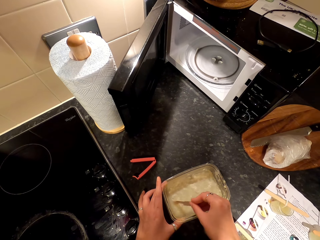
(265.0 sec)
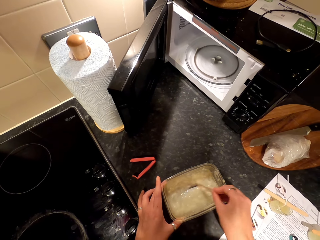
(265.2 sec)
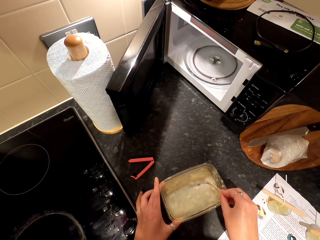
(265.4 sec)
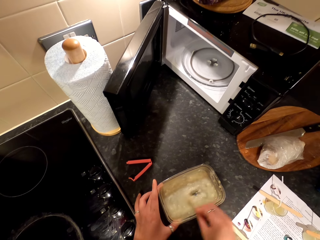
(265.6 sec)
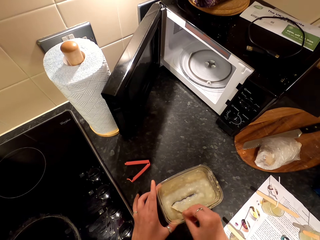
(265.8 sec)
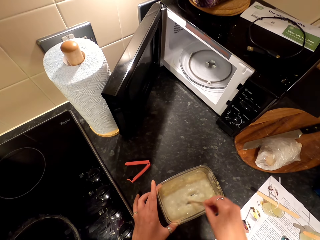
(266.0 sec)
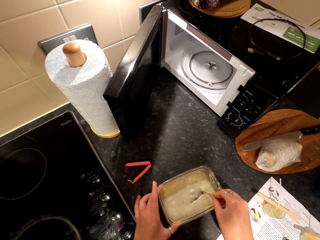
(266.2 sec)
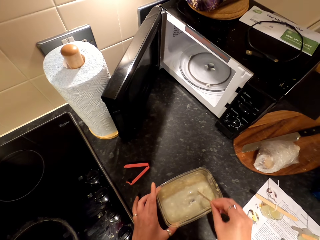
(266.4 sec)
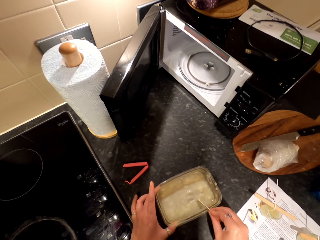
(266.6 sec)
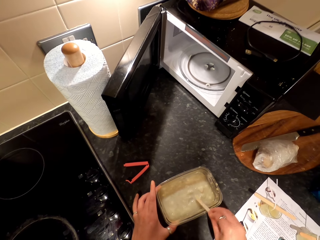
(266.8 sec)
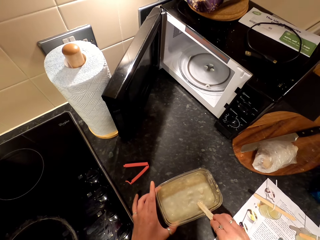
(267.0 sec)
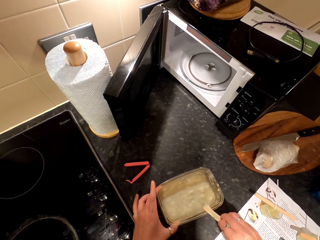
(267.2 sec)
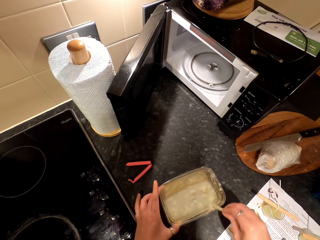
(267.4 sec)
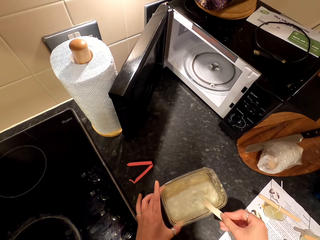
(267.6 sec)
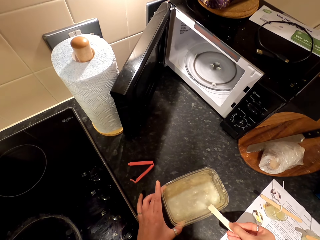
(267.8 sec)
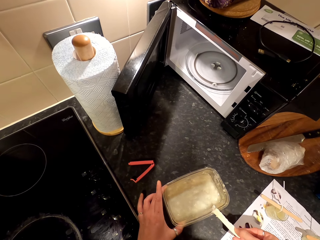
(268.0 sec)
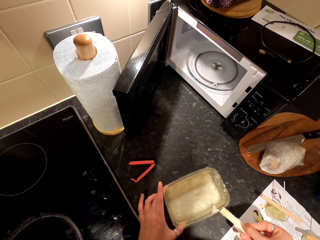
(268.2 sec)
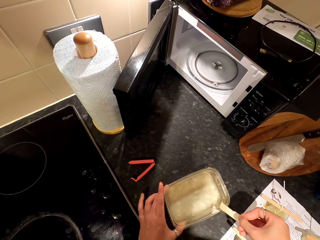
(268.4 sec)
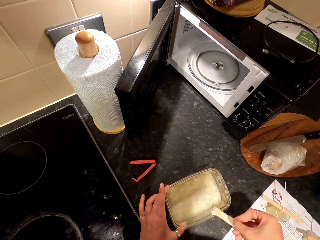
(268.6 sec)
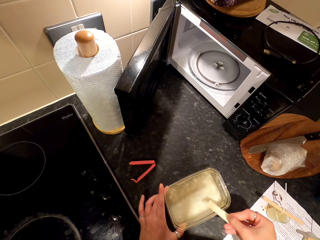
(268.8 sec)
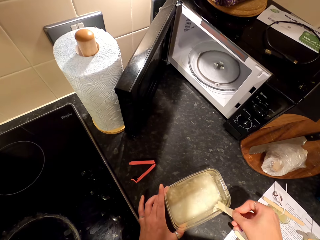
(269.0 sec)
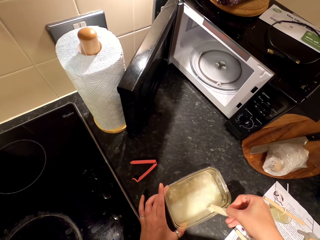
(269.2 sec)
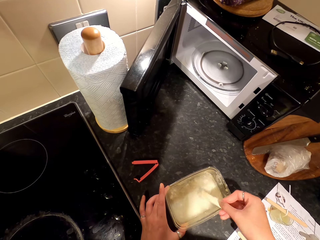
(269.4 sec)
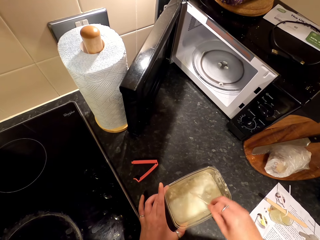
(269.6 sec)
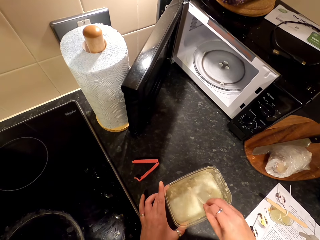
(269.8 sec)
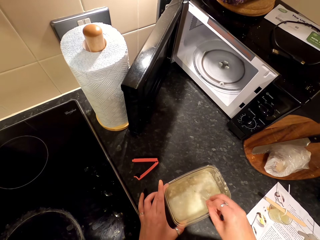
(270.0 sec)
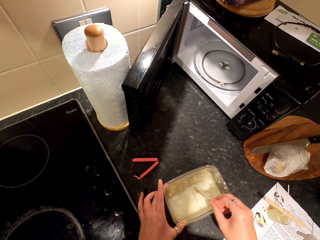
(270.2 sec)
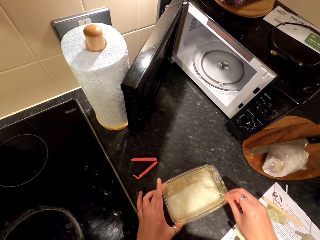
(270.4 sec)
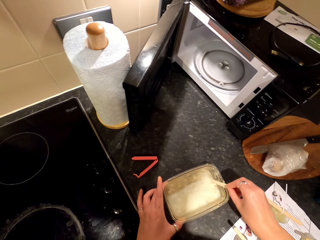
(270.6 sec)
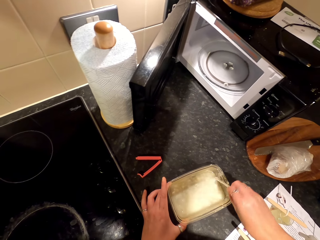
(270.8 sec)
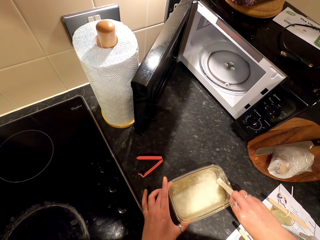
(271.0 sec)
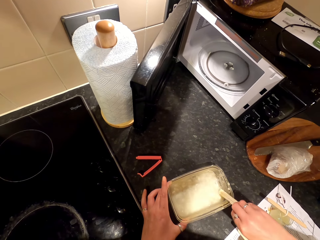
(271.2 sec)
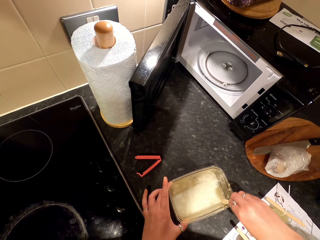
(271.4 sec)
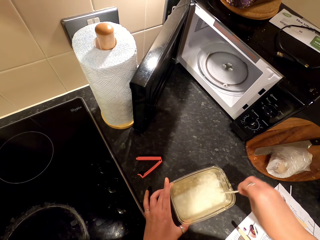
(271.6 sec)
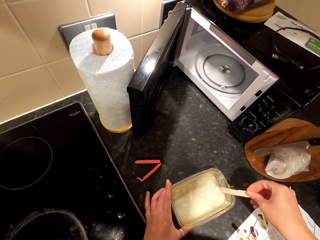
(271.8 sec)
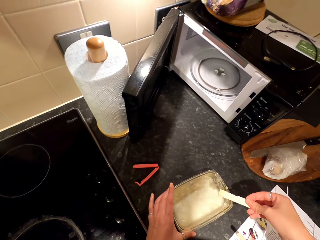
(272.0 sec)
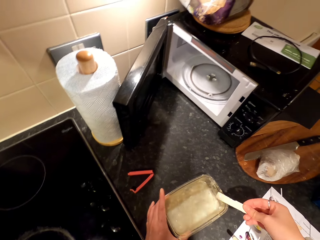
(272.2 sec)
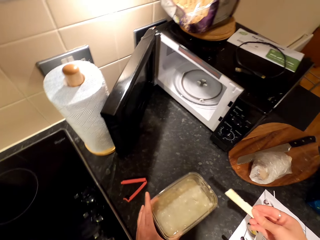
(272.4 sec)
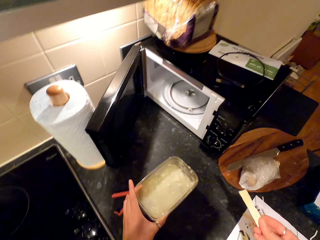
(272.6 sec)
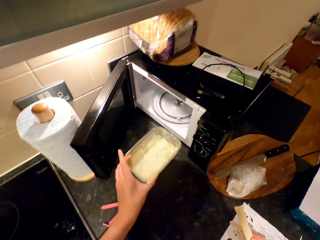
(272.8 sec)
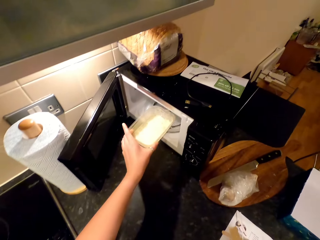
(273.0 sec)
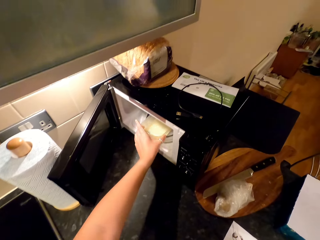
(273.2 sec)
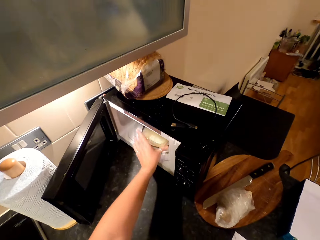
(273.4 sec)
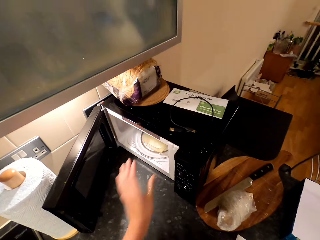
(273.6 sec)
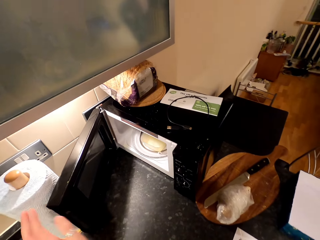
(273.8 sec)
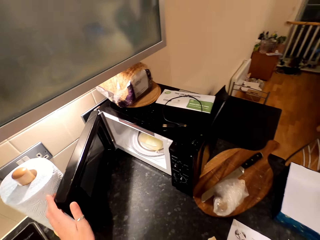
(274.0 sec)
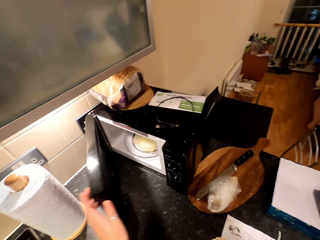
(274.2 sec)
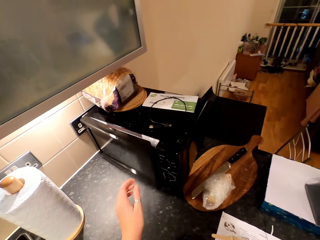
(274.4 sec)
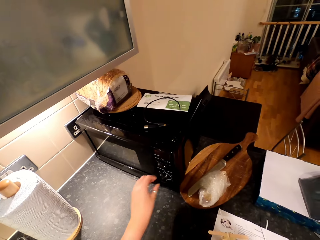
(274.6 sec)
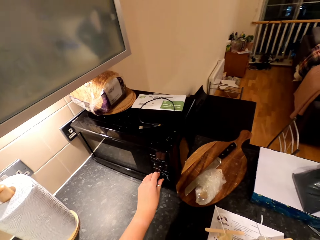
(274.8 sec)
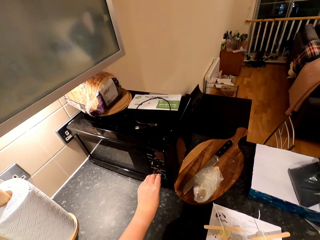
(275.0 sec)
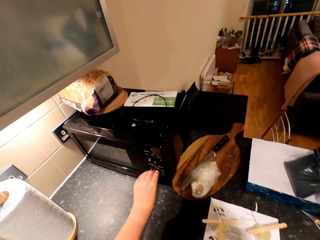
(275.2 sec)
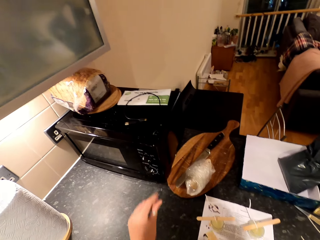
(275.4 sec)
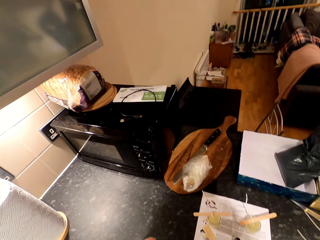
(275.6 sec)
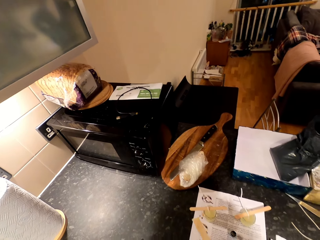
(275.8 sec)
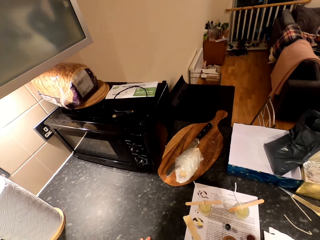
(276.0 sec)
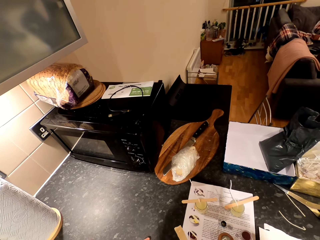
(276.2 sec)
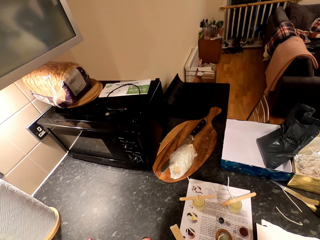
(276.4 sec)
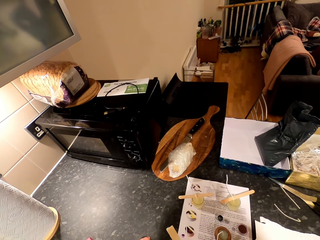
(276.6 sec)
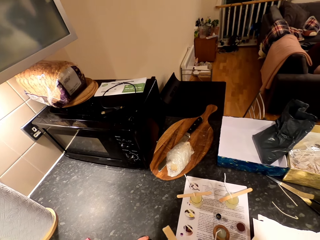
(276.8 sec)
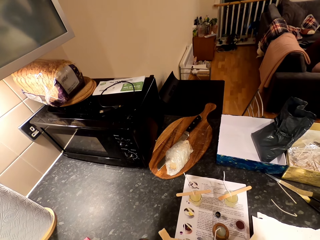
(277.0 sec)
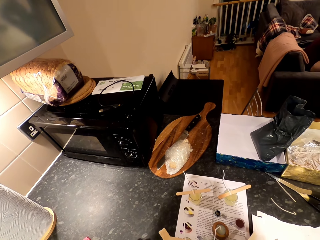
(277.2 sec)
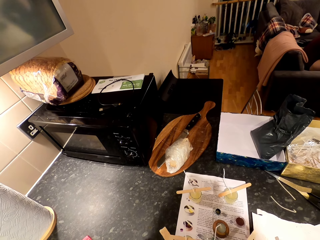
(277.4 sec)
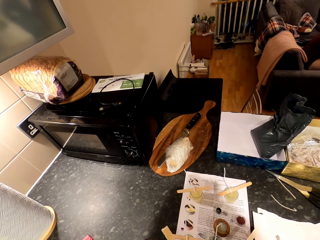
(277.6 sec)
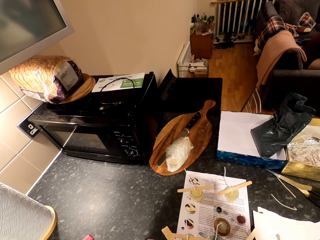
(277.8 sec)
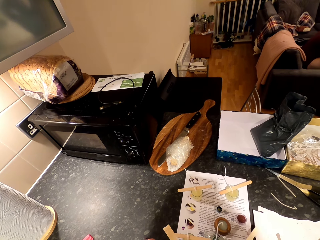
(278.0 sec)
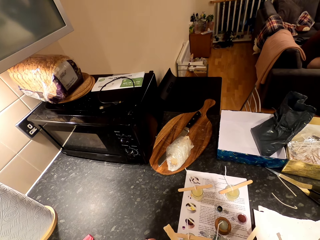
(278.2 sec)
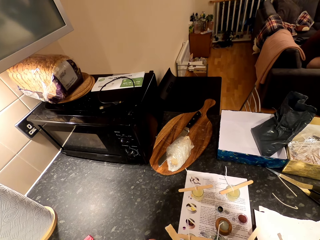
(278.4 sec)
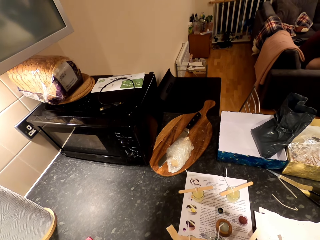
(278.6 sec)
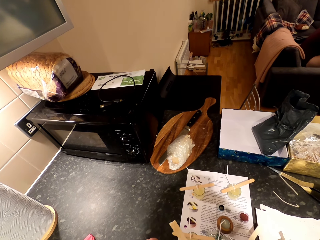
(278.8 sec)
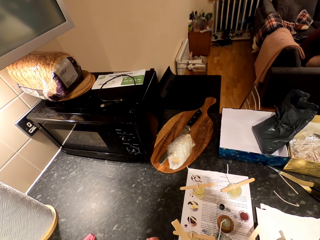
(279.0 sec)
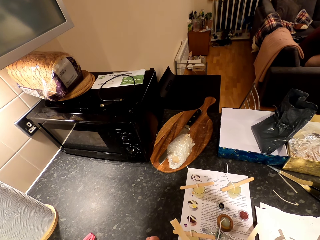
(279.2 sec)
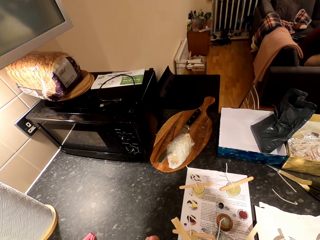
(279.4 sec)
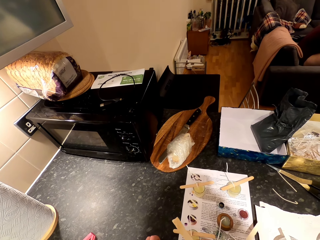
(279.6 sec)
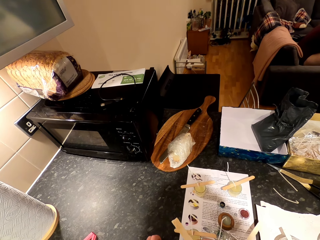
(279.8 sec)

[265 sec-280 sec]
The camera wearer hits a dish with something. They wipe wax particles on something with the dish. They scoop wax particles on the dish with something. They put wax particles in the dish with something. They wipe wax particles on something with the dish. They pick up the dish on the countertop. They return the dish in the microwave. They close the microwave. They turn a button on the microwave. They look around. A woman sits on a couch.

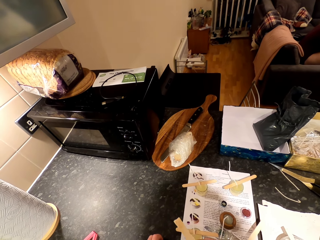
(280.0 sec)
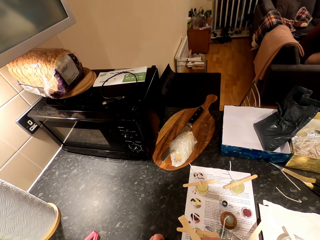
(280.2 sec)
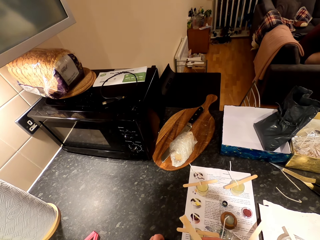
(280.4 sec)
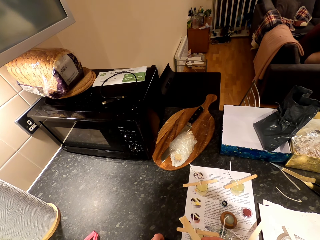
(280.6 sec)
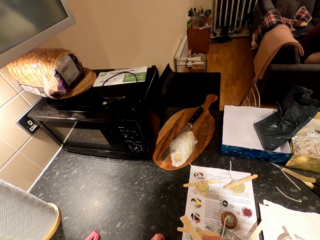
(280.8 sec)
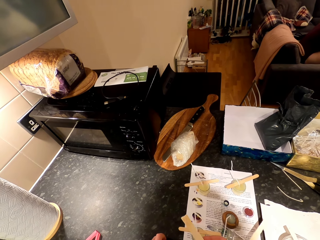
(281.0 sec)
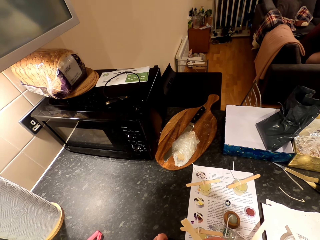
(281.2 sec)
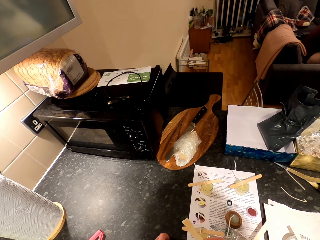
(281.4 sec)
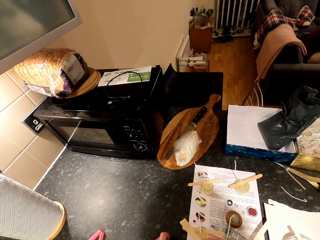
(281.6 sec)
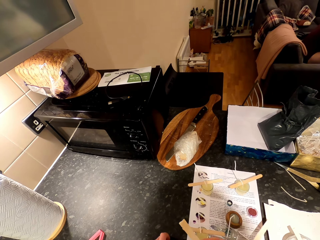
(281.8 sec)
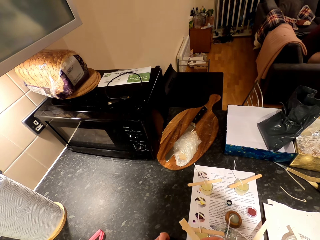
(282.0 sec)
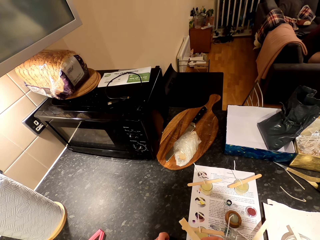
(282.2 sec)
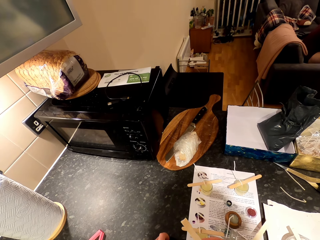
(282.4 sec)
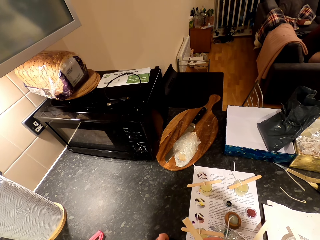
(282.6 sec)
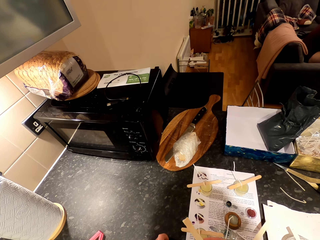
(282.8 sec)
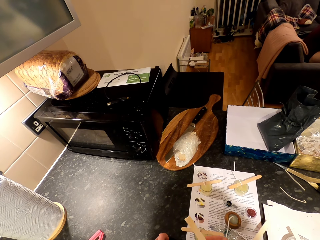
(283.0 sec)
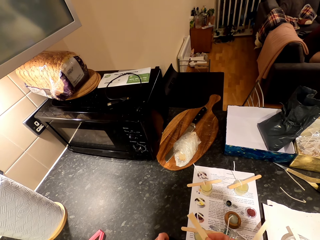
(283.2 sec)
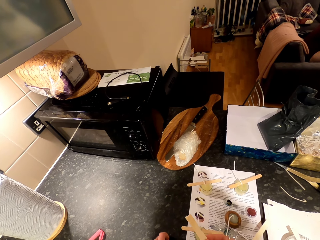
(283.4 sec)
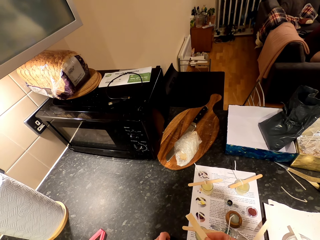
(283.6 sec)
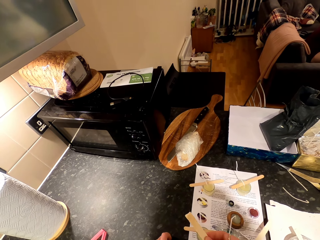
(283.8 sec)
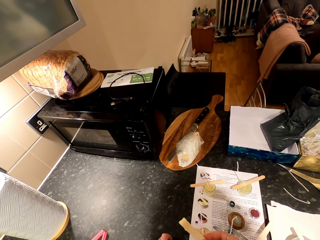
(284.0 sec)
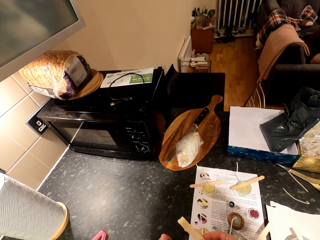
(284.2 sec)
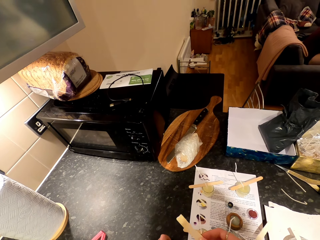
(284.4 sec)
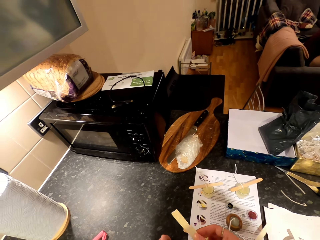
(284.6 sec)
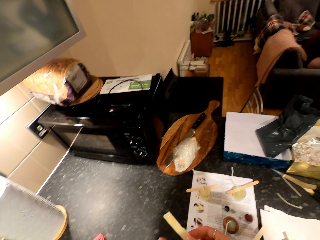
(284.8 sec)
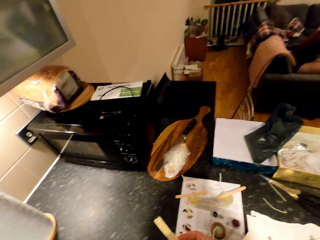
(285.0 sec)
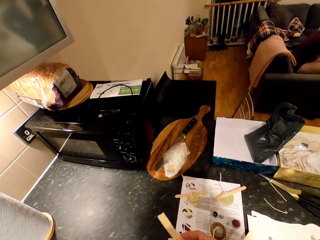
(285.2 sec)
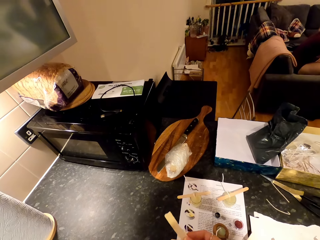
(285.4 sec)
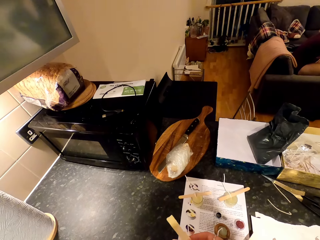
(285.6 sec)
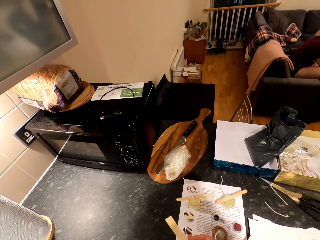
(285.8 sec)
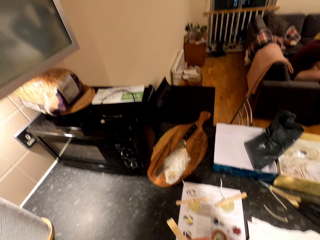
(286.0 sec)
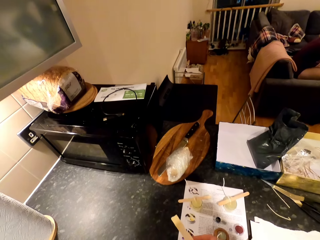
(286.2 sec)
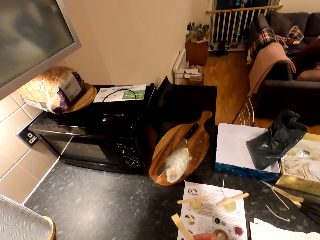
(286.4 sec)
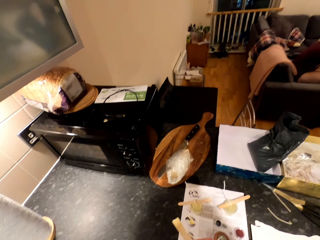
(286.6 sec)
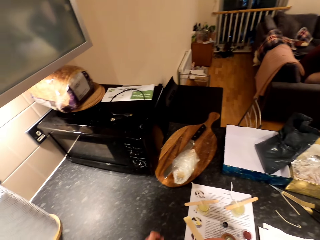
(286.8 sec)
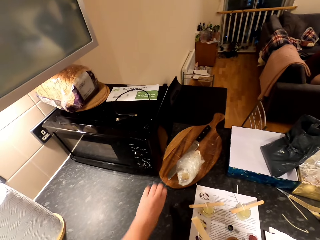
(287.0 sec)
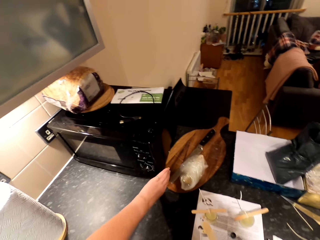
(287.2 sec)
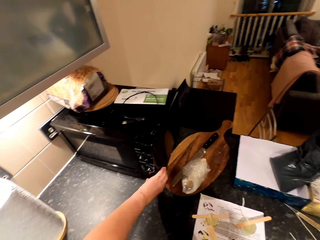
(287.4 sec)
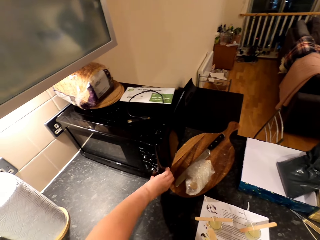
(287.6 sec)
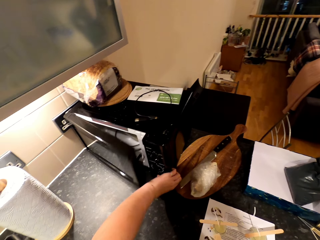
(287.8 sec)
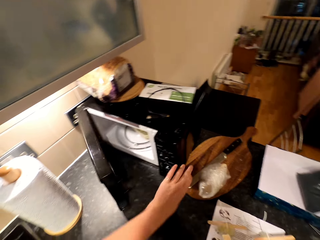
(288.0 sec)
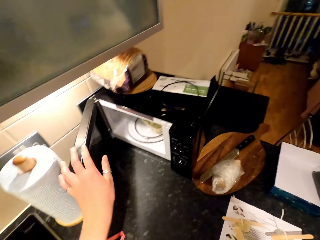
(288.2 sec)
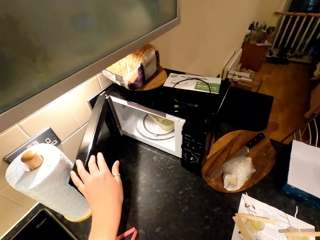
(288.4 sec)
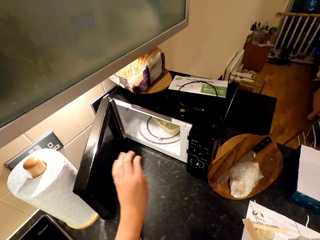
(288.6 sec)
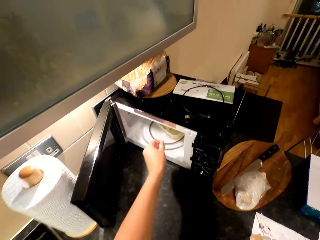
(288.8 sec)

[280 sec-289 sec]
The camera wearer opens the microwave.
